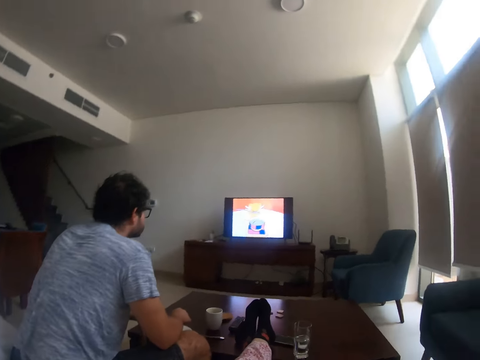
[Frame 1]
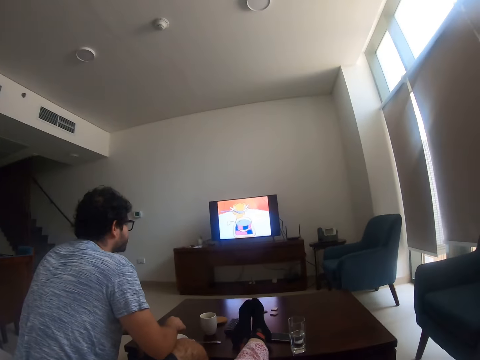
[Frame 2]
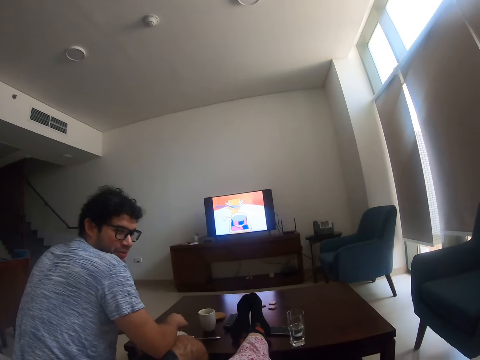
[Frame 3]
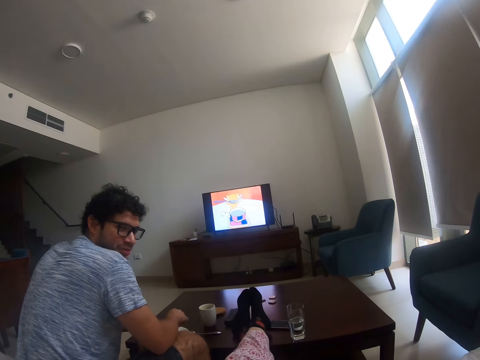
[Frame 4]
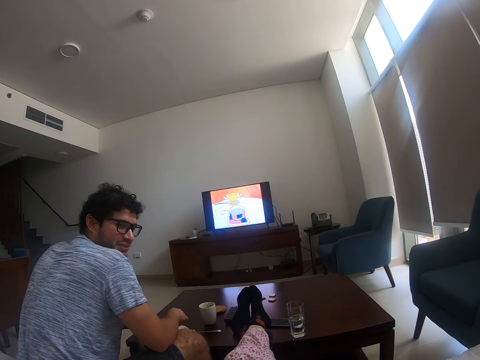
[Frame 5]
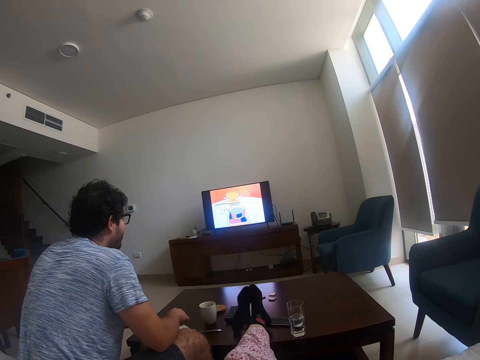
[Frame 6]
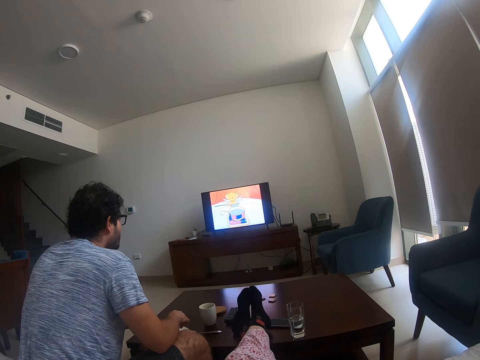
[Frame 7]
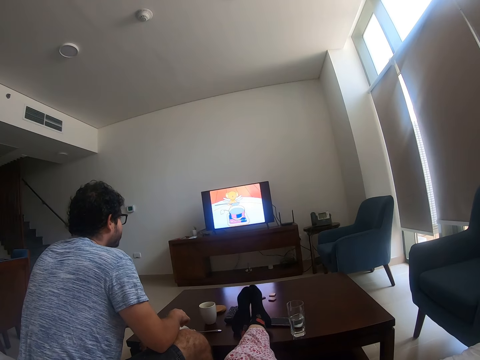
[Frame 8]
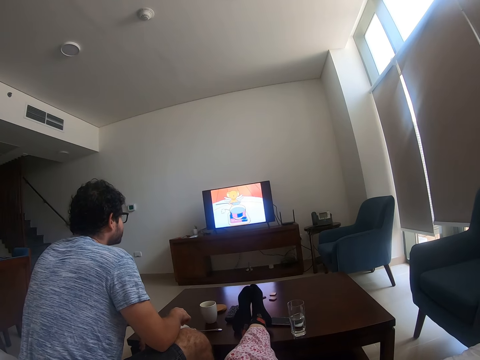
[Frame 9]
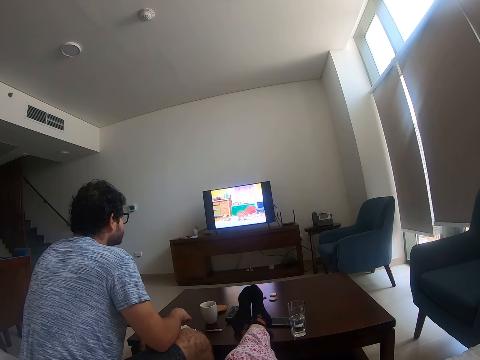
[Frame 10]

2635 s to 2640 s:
The camera wearer watches a cartoon on television. A man turns. The man turns again.

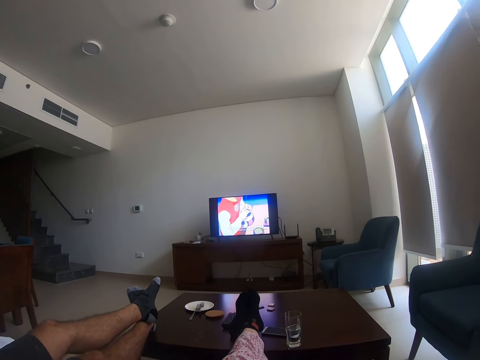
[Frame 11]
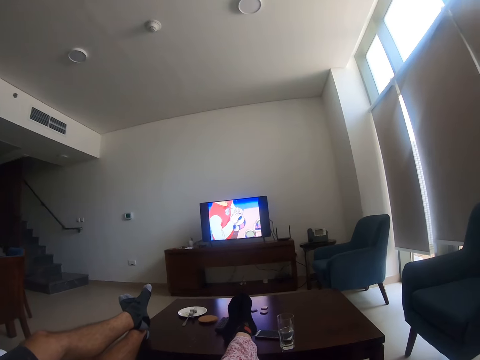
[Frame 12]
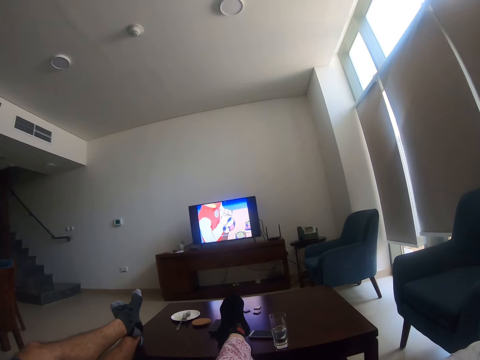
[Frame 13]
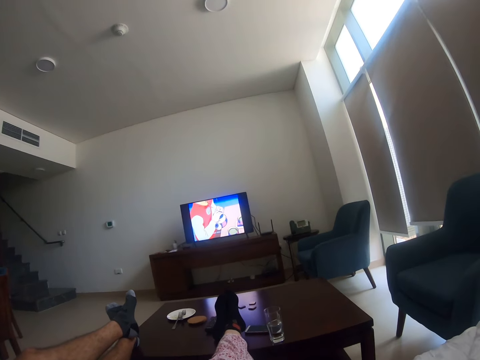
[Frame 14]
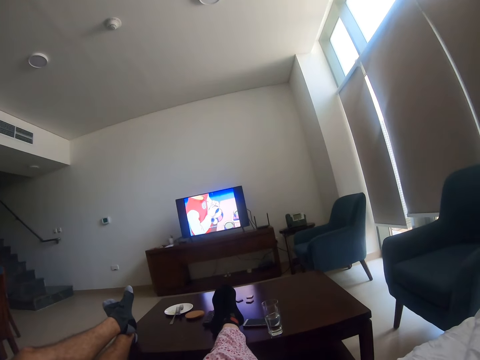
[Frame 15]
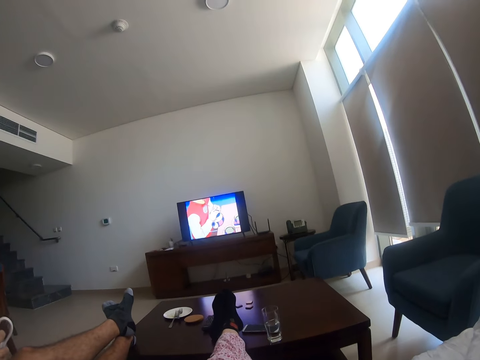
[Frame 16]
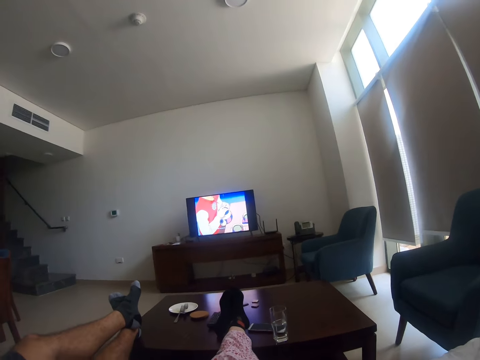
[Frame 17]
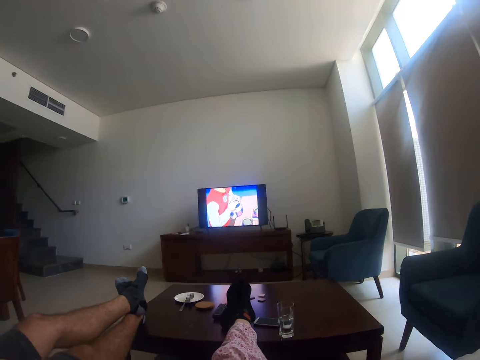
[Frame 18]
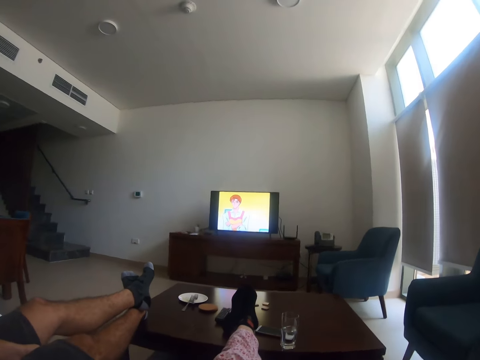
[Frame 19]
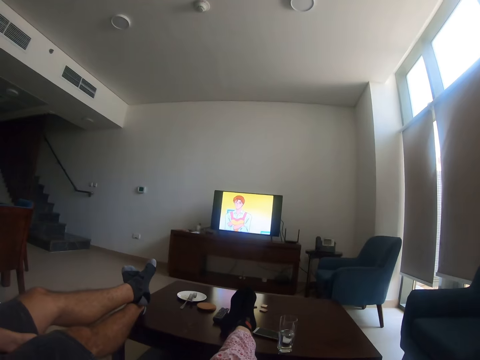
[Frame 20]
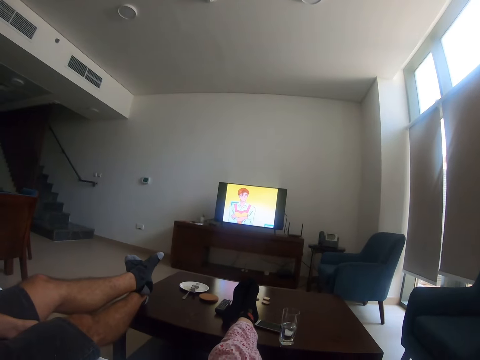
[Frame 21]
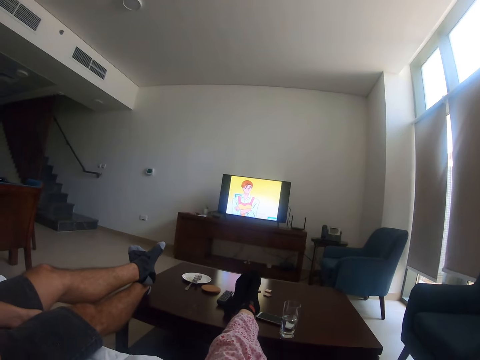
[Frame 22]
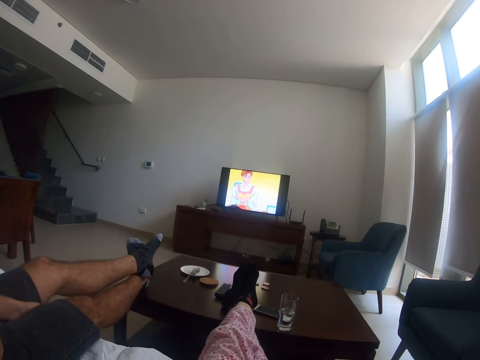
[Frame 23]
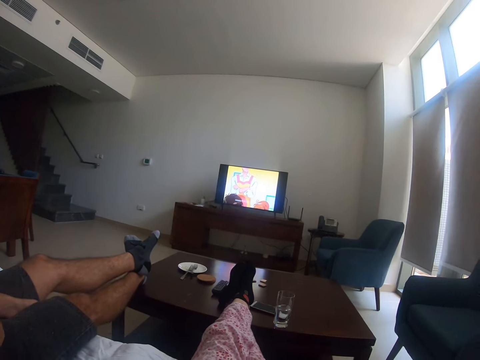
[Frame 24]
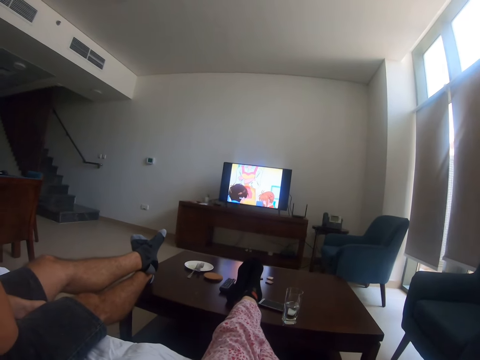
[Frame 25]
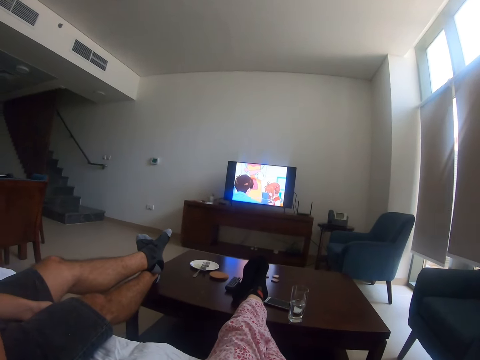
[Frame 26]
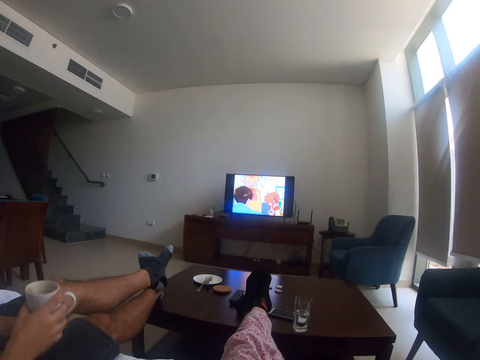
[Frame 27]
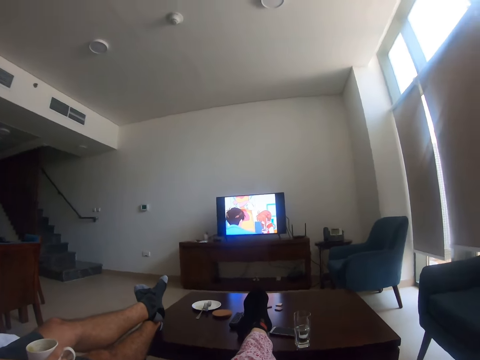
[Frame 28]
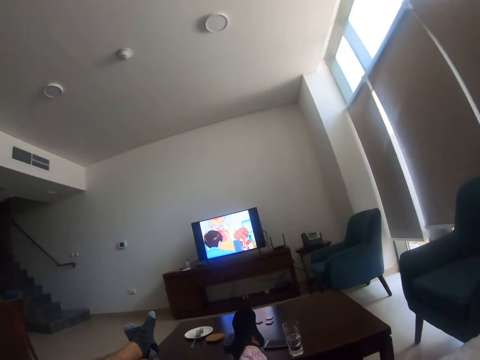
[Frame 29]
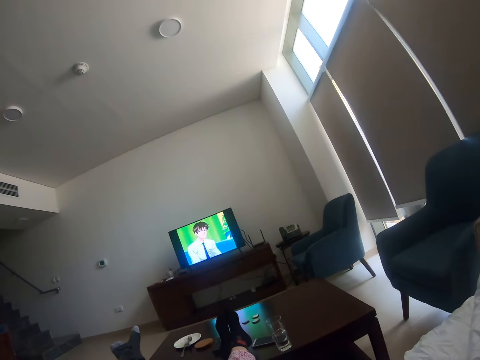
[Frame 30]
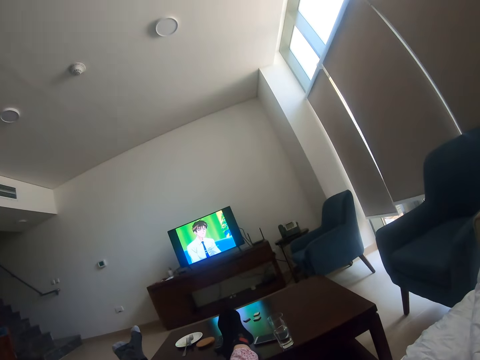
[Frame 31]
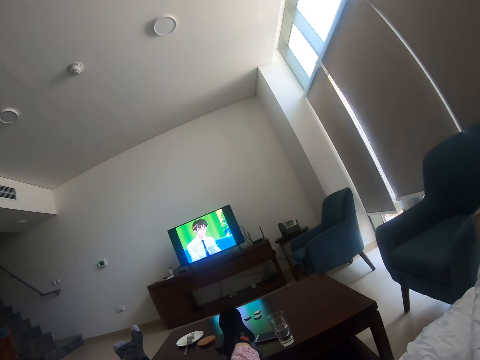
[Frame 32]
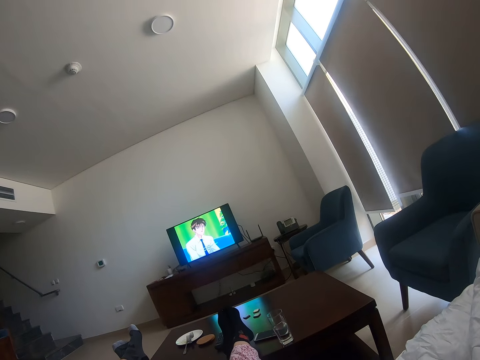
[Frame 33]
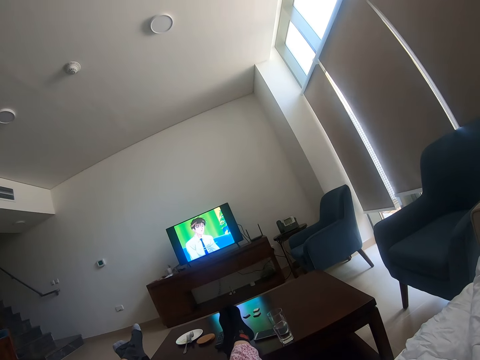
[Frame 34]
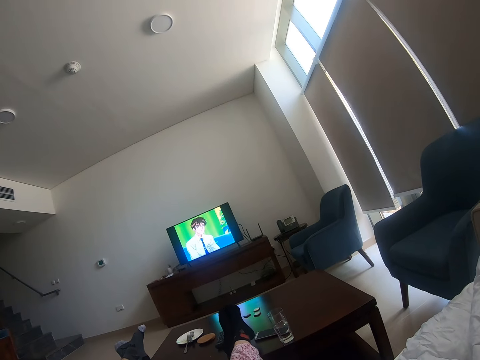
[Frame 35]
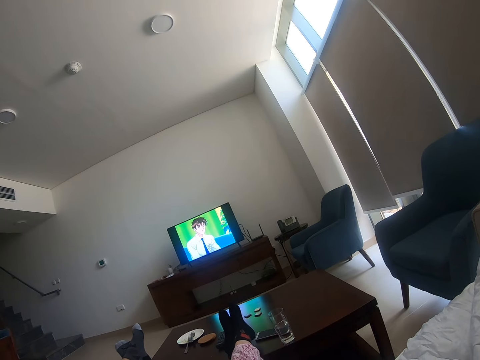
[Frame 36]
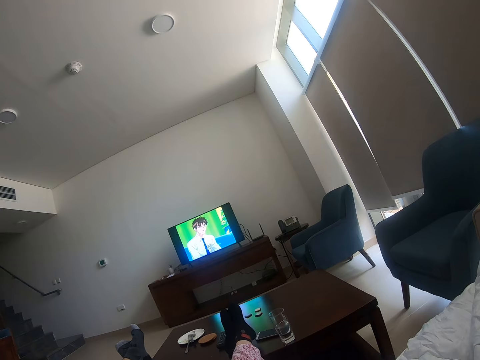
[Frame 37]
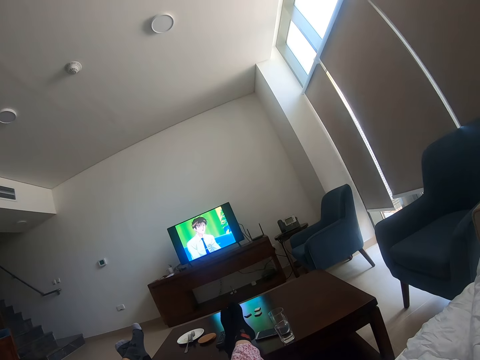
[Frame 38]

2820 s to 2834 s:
The camera wearer watches a television. A man drinks something.

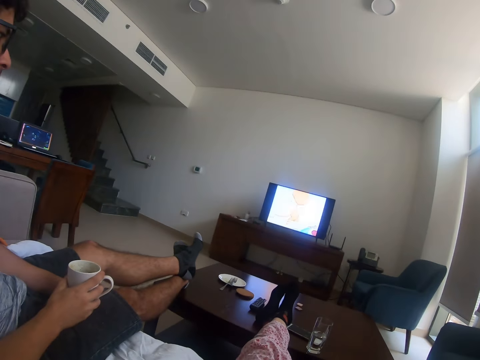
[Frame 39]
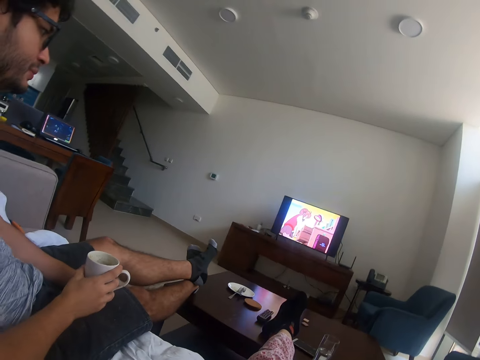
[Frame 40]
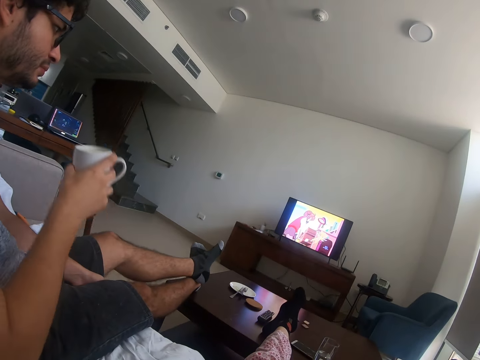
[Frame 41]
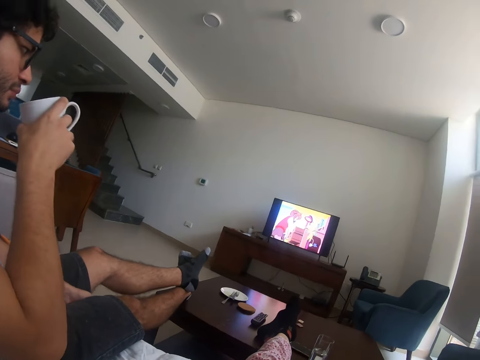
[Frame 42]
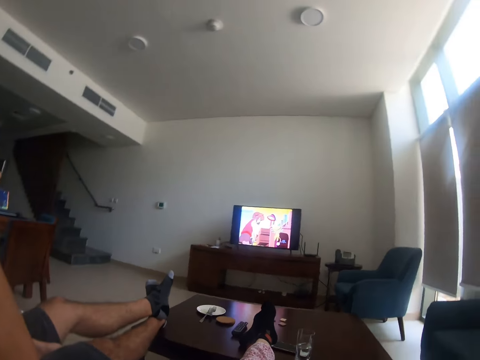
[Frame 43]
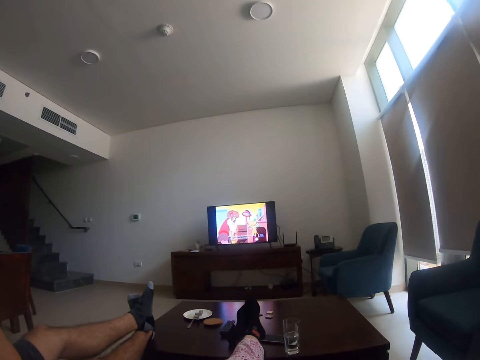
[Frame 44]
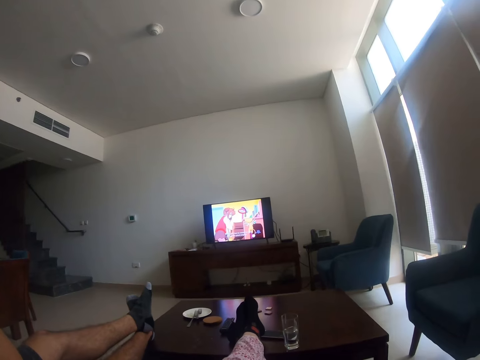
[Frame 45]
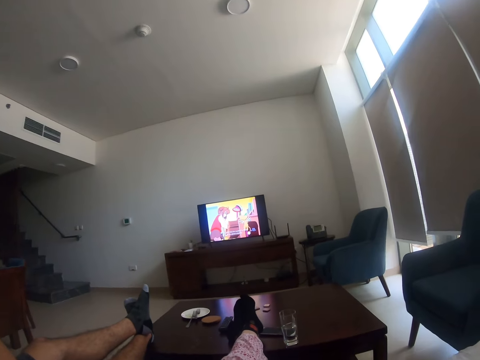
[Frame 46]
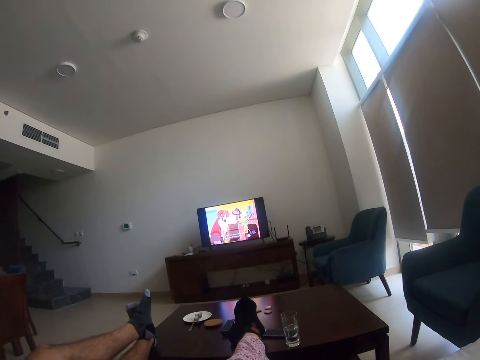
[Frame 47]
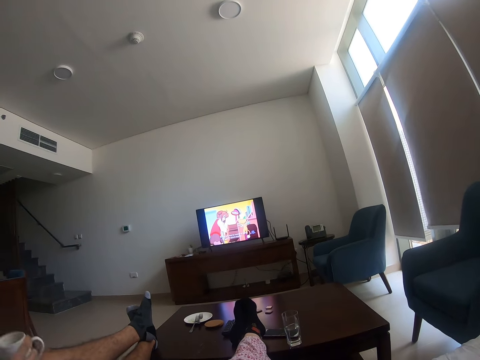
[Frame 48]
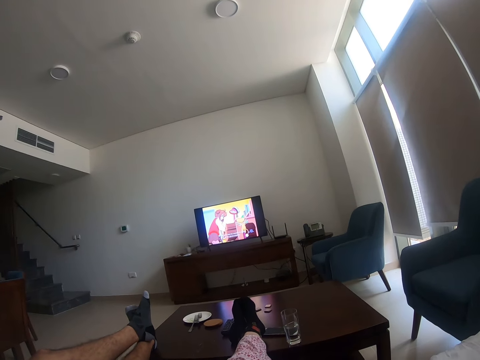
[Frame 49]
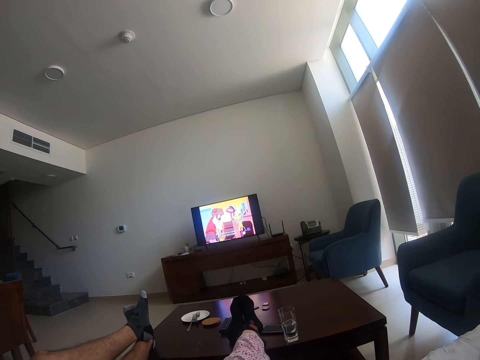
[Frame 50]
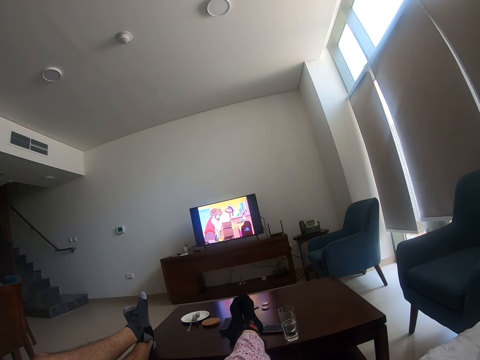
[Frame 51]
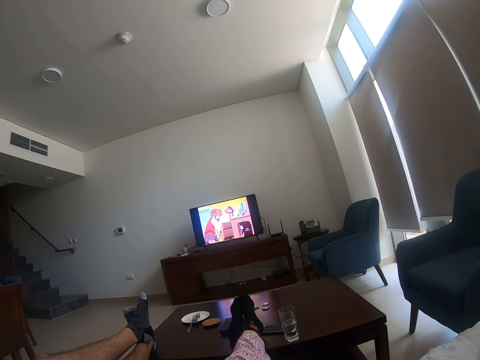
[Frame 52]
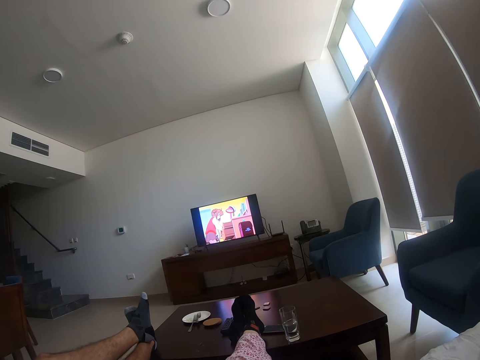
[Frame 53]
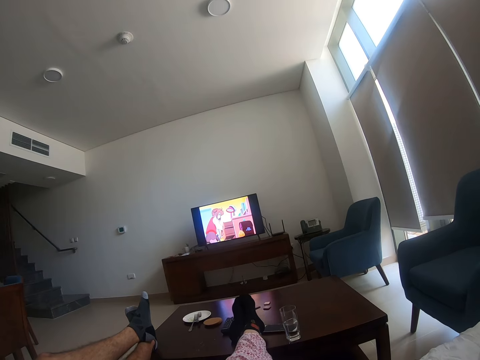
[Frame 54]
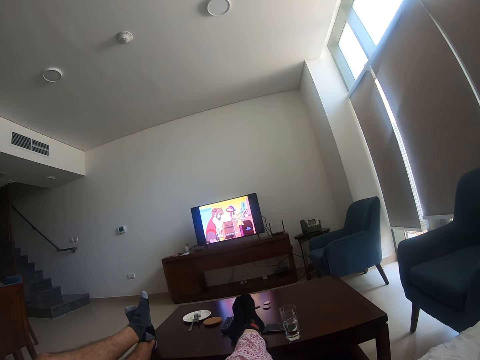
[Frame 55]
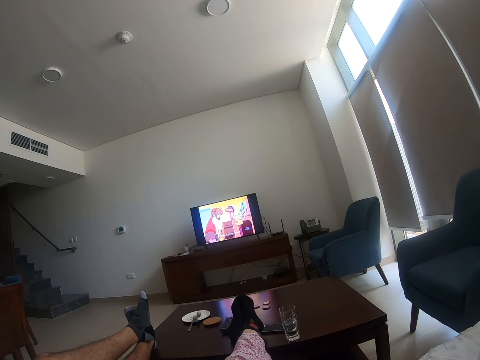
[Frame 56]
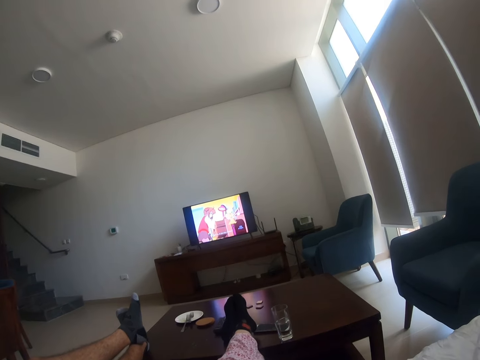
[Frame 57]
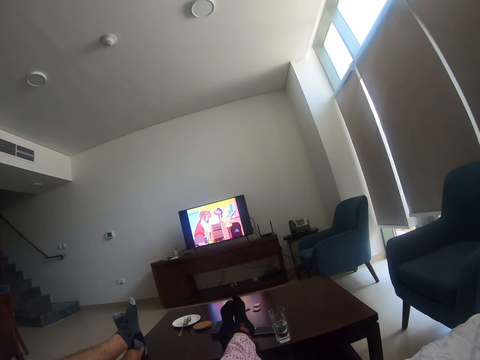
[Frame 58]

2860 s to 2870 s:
A person takes a drink. The camera wearer watches a television. The person moves a cup away from the mouth.
